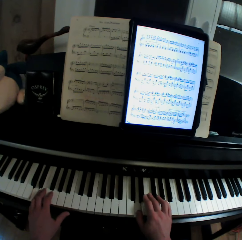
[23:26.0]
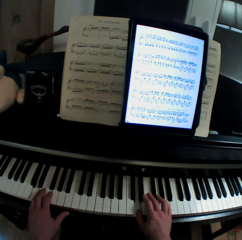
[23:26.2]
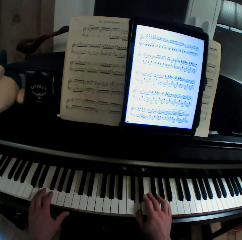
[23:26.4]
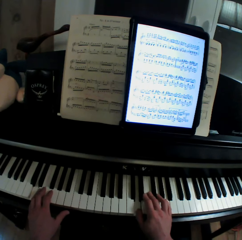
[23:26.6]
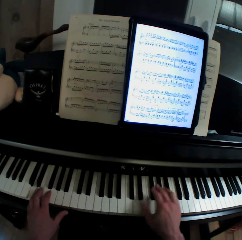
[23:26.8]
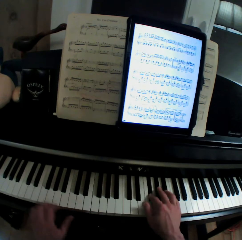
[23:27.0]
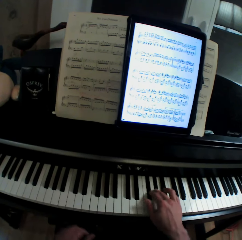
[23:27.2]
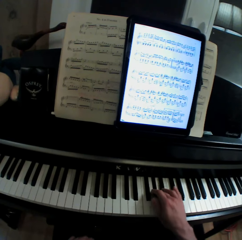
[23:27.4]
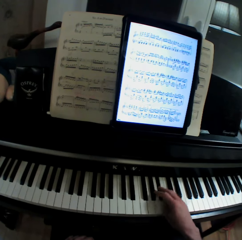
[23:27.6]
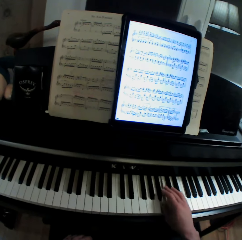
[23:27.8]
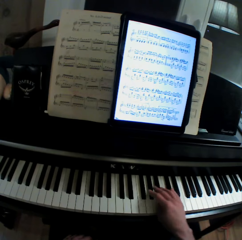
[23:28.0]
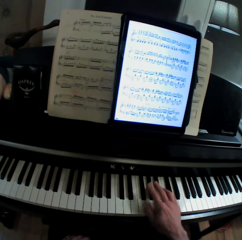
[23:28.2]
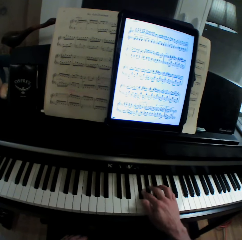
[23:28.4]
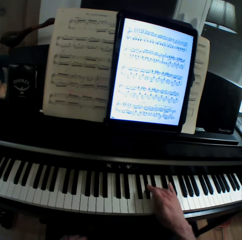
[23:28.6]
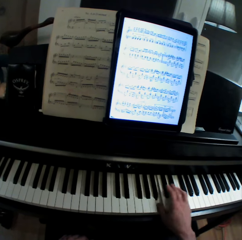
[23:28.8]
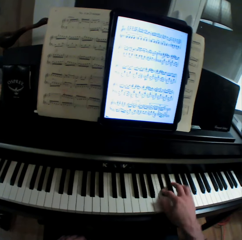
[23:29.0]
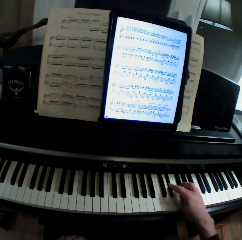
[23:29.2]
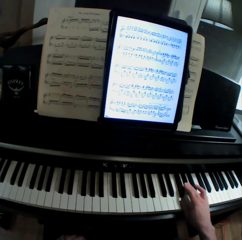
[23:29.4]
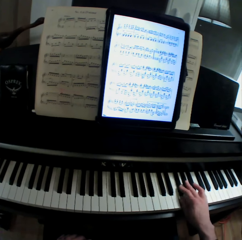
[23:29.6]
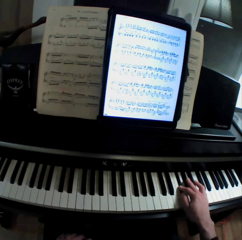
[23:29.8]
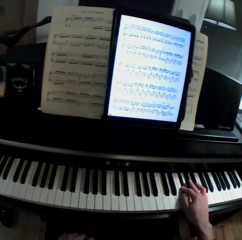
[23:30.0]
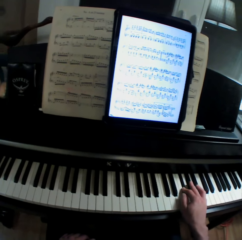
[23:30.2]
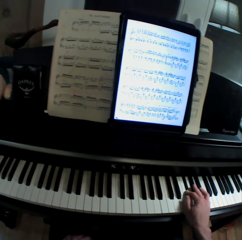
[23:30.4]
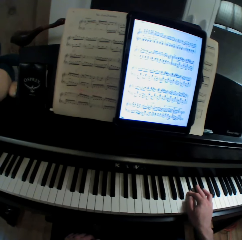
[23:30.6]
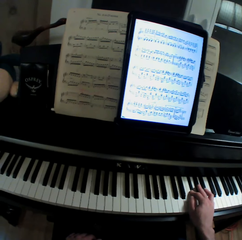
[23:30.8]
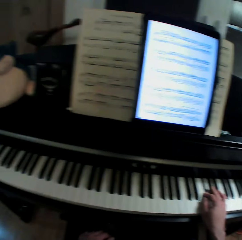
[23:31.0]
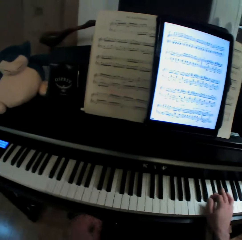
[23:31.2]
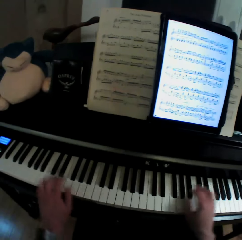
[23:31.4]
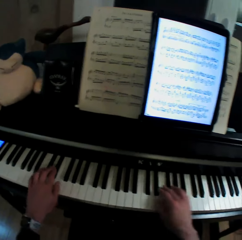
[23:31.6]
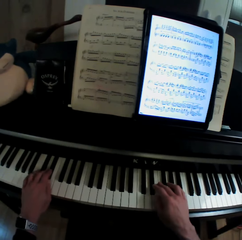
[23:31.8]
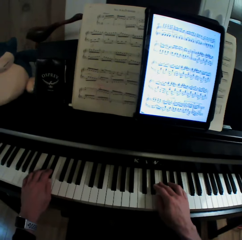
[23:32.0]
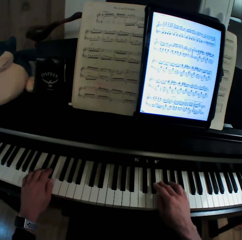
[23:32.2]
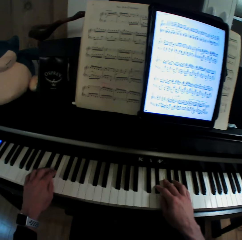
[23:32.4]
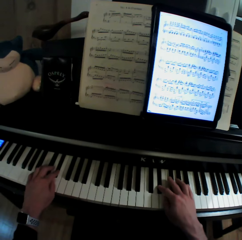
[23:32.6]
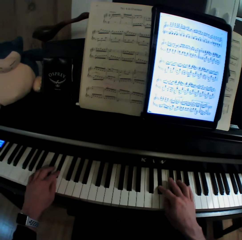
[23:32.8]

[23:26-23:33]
The camera wearer plays the piano.

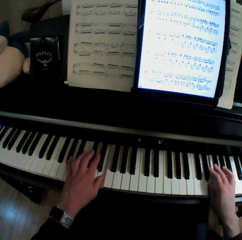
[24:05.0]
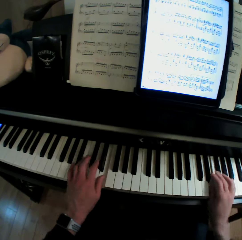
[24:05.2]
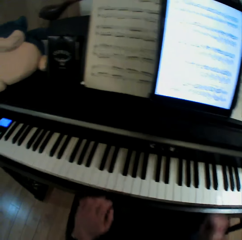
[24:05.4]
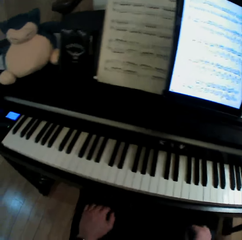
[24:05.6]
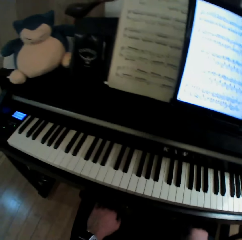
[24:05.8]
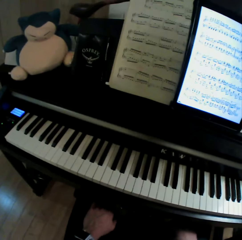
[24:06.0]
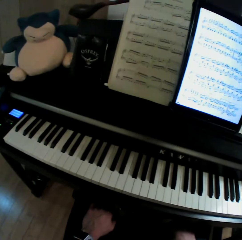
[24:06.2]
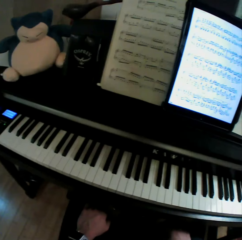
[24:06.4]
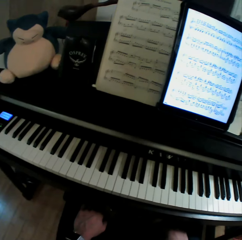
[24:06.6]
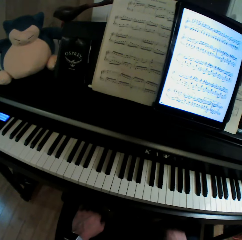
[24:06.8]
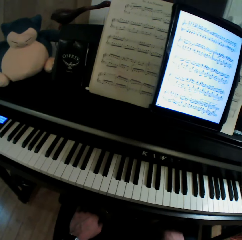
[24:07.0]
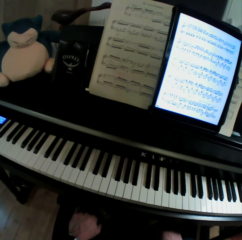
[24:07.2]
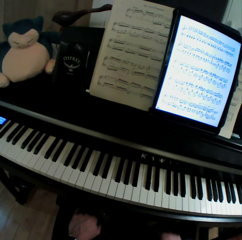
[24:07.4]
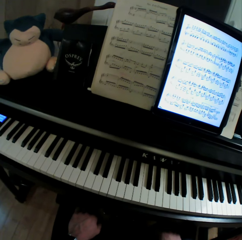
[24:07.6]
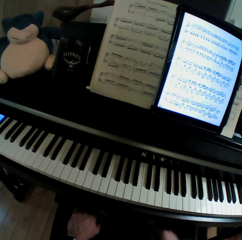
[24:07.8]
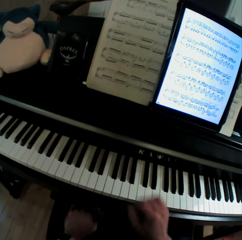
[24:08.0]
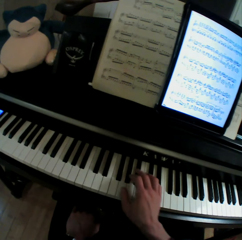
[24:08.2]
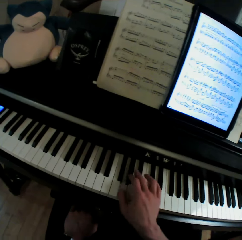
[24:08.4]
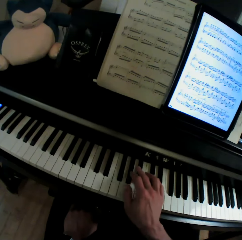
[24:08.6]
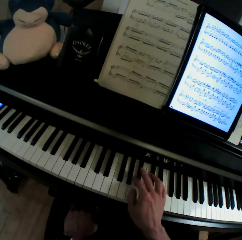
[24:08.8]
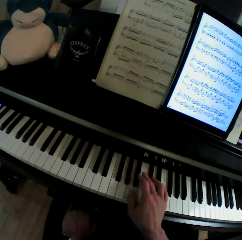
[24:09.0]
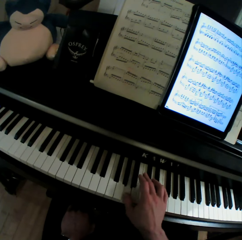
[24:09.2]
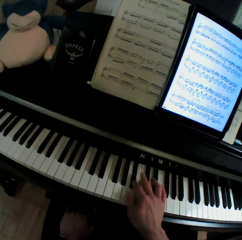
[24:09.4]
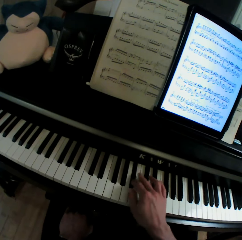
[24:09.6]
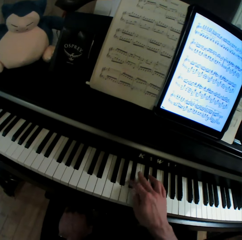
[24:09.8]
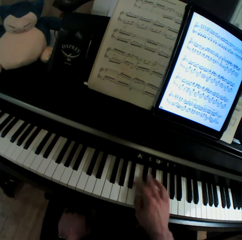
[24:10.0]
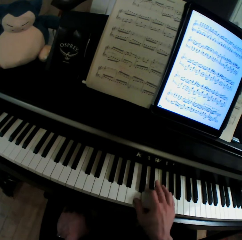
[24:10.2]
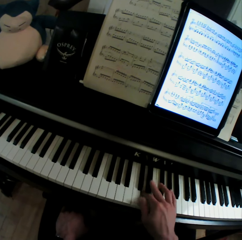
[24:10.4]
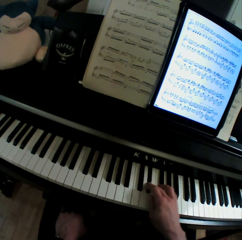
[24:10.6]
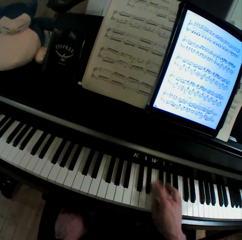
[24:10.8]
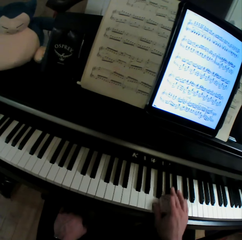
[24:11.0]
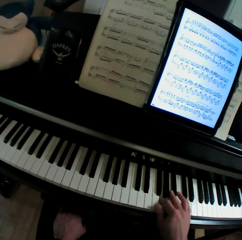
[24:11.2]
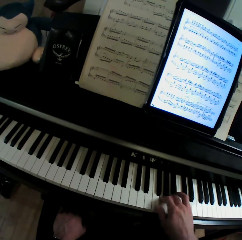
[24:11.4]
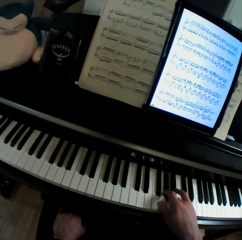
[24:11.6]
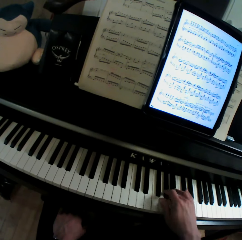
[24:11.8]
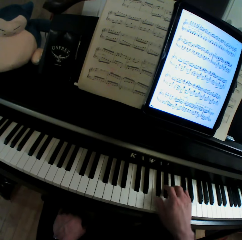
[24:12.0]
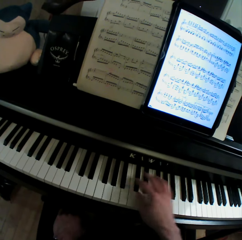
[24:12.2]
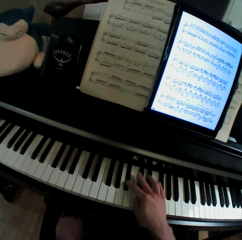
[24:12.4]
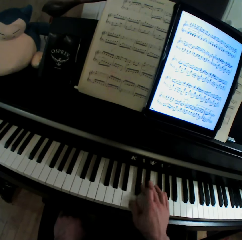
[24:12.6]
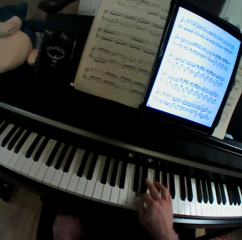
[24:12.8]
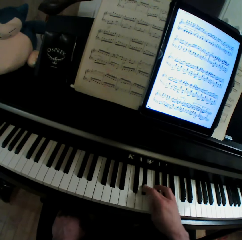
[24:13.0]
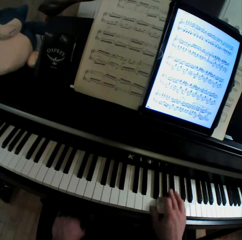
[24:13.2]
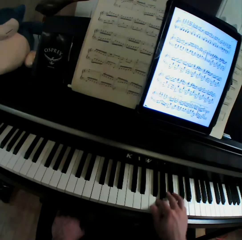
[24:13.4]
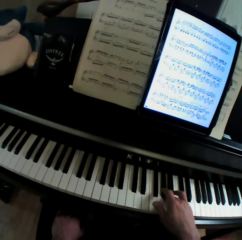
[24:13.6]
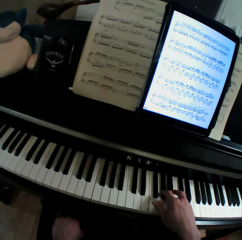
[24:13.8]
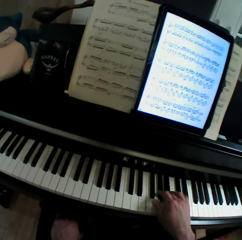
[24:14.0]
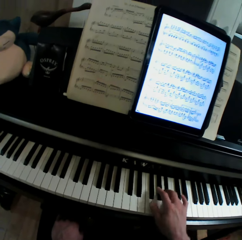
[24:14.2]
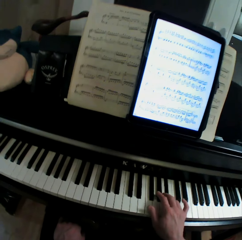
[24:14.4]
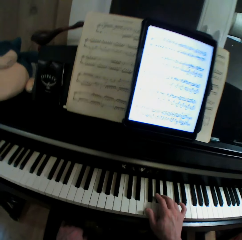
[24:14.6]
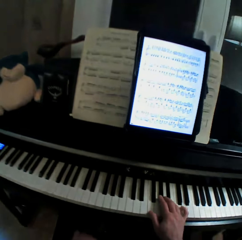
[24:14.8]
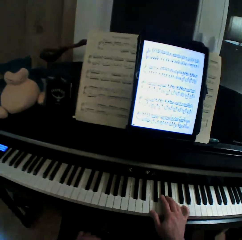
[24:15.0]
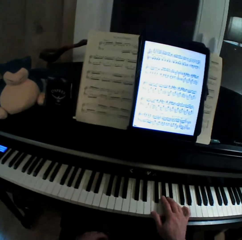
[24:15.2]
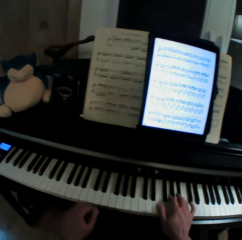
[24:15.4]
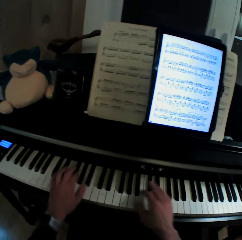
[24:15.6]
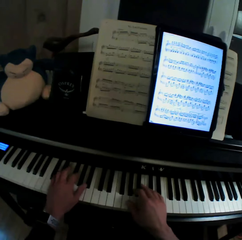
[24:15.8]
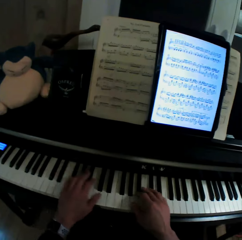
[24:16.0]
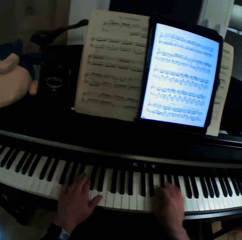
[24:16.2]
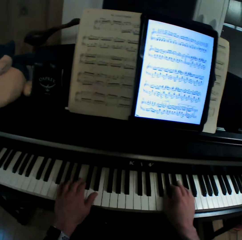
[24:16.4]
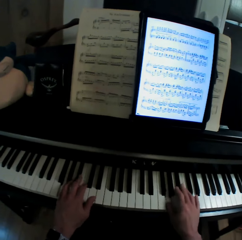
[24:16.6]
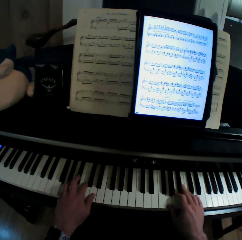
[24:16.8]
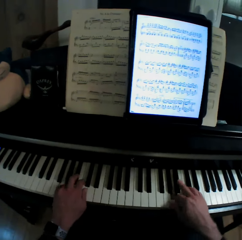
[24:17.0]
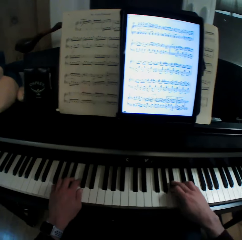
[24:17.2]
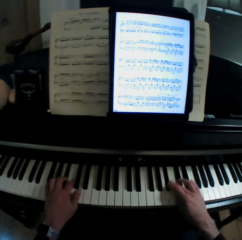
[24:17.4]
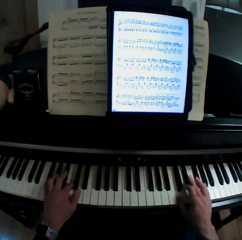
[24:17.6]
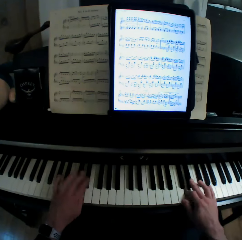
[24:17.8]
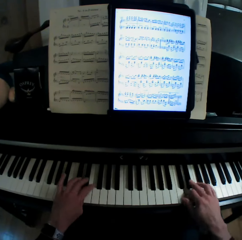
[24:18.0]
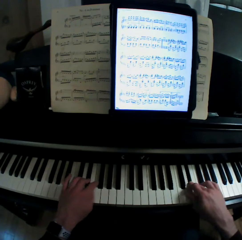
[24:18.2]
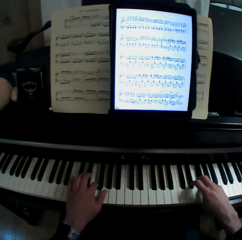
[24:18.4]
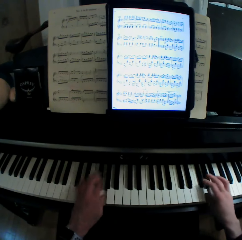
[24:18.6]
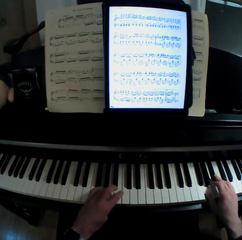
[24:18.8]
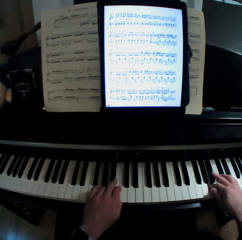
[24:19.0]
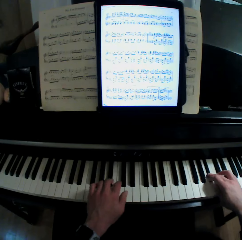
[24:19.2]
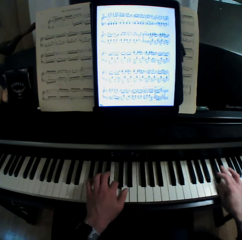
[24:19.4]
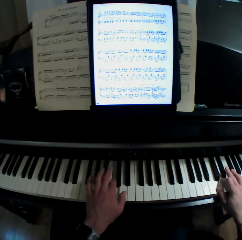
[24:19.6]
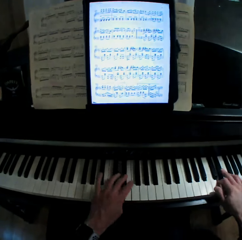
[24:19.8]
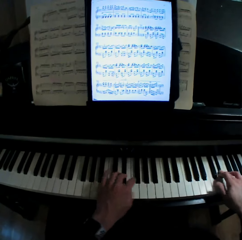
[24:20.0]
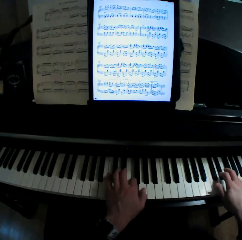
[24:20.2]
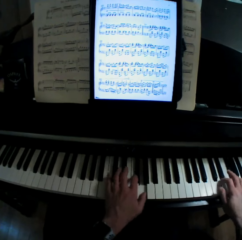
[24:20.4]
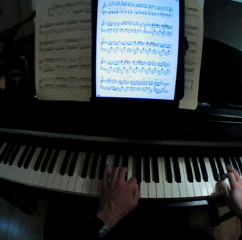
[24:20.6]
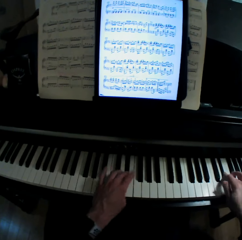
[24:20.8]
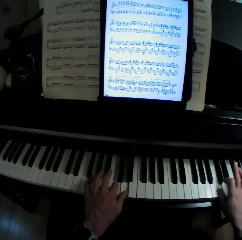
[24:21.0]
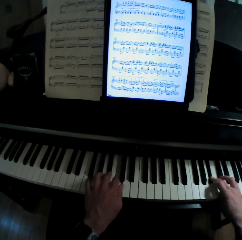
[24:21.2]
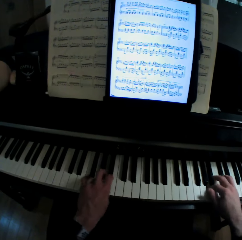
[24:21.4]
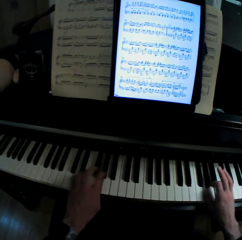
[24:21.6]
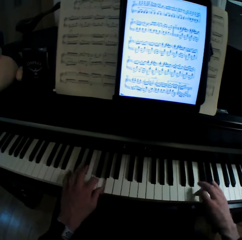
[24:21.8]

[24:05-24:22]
The camera wearer pulls his hands off the keyboard. He plays the keyboard with his hand. He plays the keyboard with both hands.

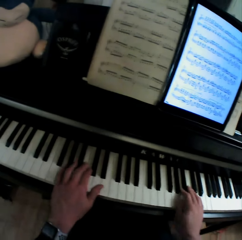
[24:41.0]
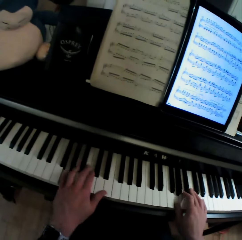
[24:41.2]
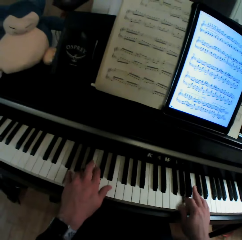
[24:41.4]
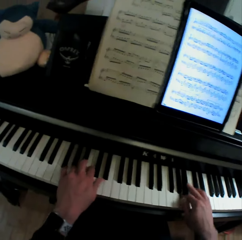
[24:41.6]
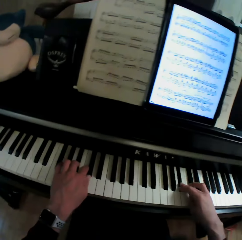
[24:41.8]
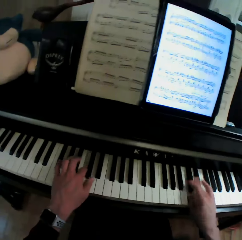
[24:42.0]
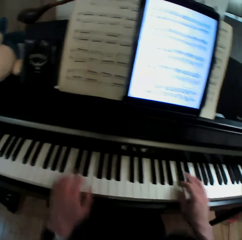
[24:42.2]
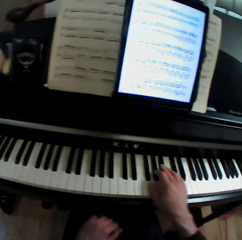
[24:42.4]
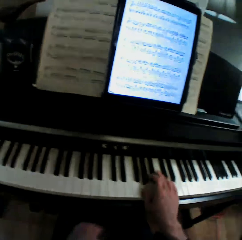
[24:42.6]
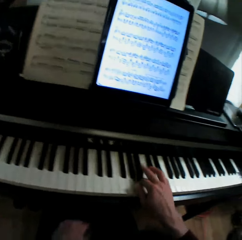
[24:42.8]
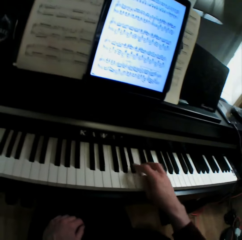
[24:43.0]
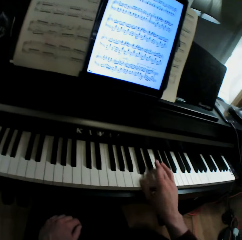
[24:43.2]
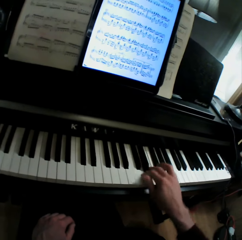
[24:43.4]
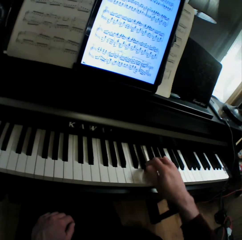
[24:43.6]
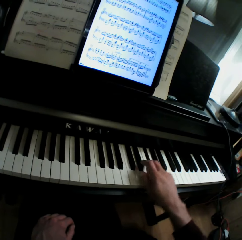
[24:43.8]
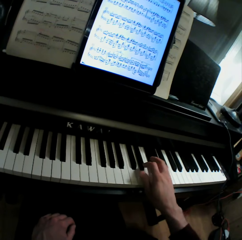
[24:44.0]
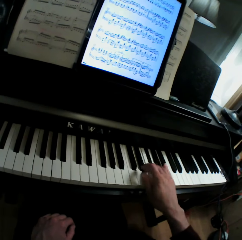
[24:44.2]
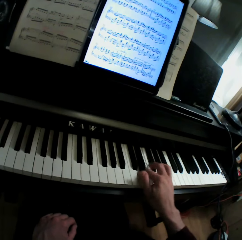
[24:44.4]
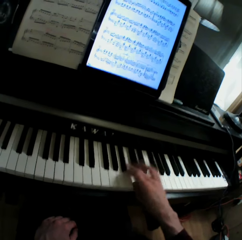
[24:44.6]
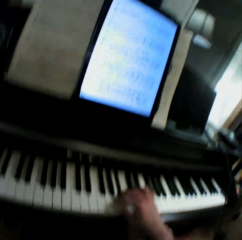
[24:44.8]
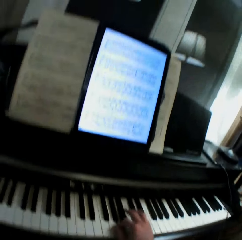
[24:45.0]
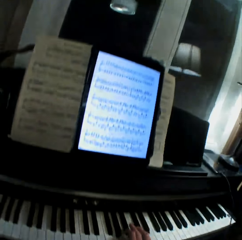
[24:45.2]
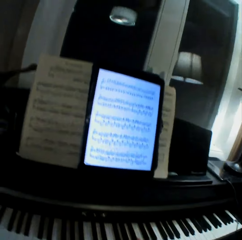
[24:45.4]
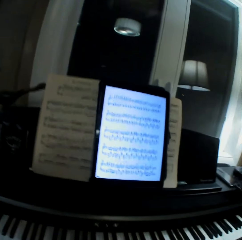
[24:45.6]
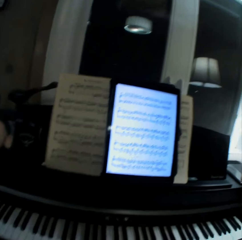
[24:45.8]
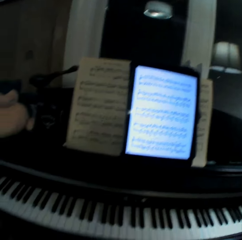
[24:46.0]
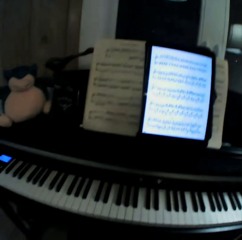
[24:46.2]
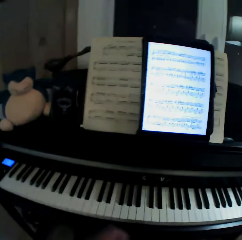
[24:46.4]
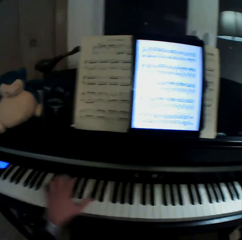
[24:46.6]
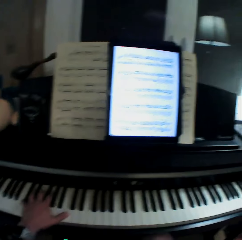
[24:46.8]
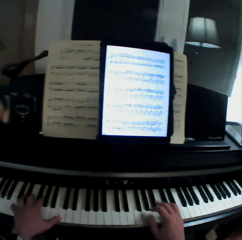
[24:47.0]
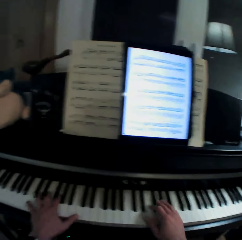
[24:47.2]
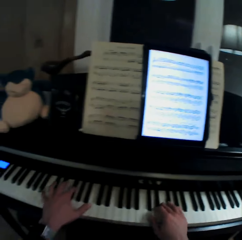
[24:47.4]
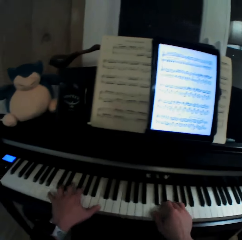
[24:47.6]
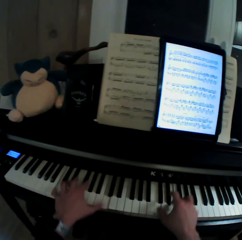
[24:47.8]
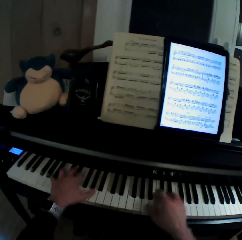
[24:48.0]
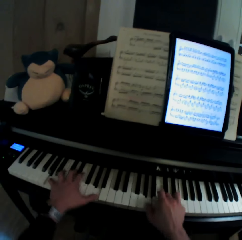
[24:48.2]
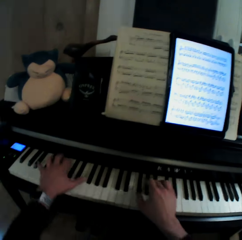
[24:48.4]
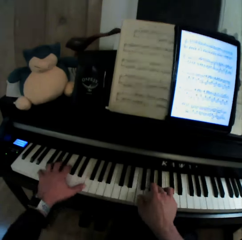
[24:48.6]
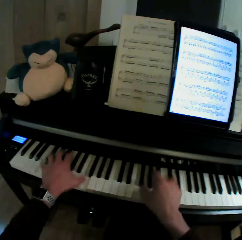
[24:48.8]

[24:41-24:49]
The camera wearer pulls his hand off the keyboard. He plays the keyboard with his hand. He plays the keyboard with both hands.
